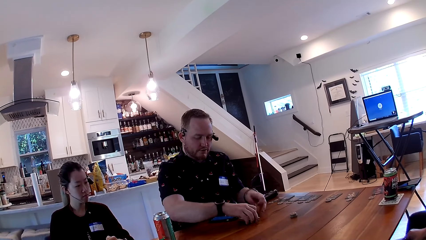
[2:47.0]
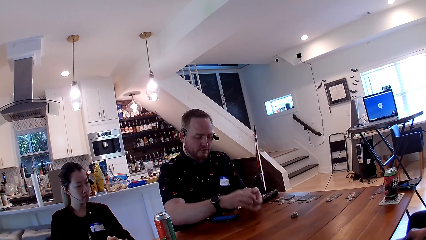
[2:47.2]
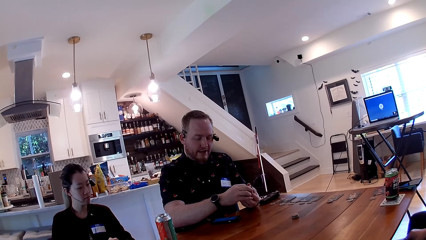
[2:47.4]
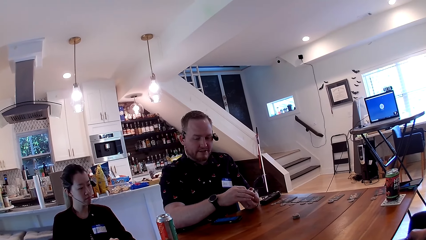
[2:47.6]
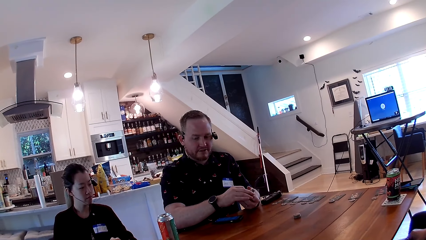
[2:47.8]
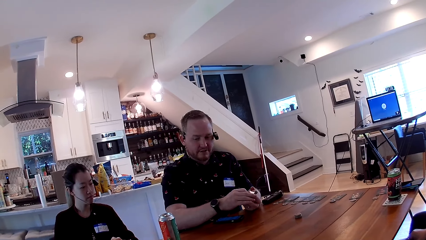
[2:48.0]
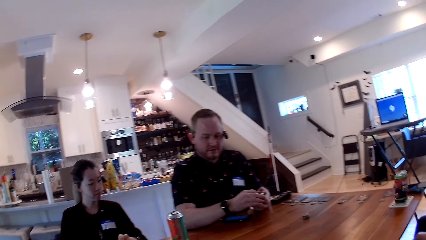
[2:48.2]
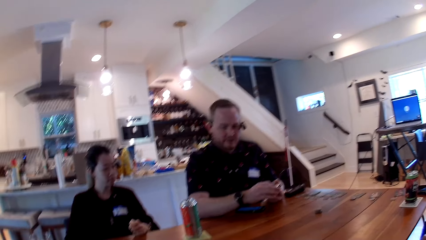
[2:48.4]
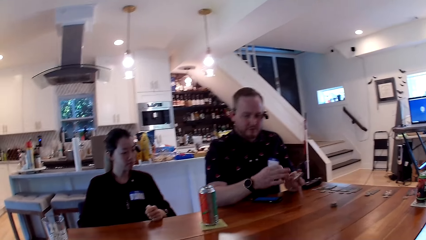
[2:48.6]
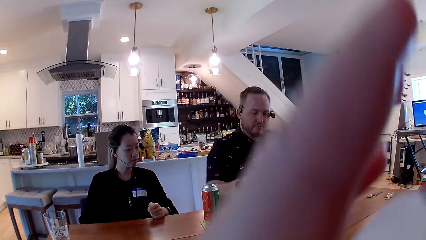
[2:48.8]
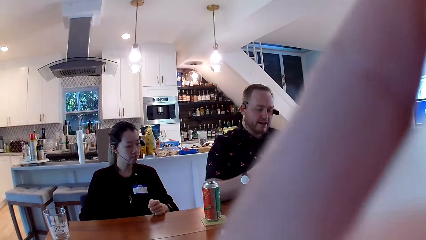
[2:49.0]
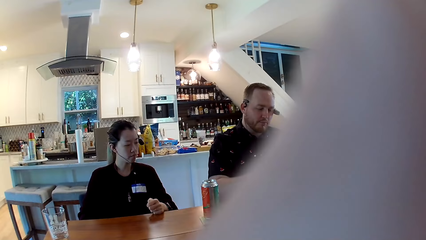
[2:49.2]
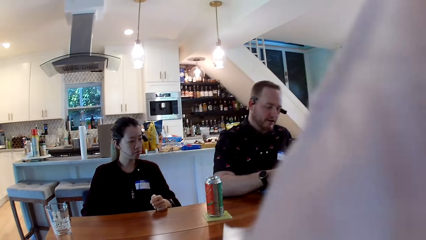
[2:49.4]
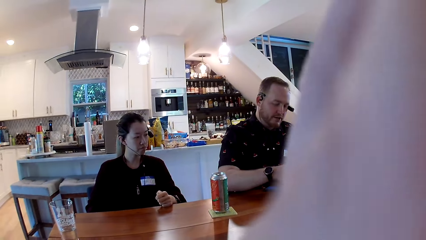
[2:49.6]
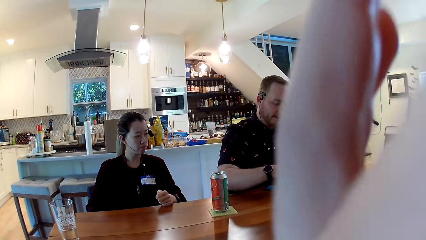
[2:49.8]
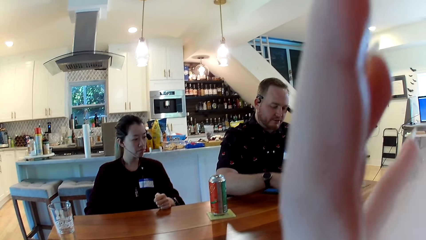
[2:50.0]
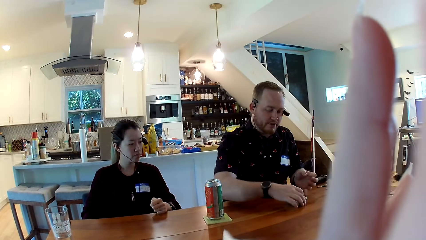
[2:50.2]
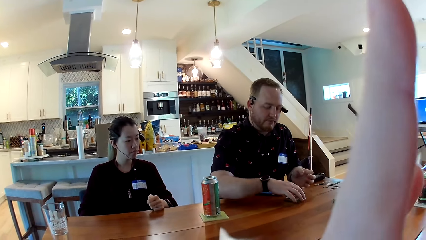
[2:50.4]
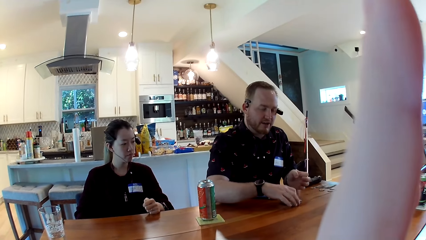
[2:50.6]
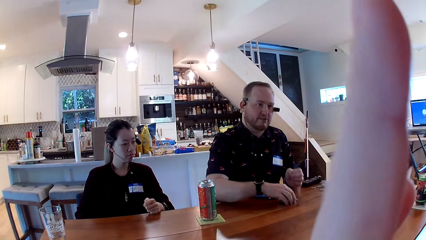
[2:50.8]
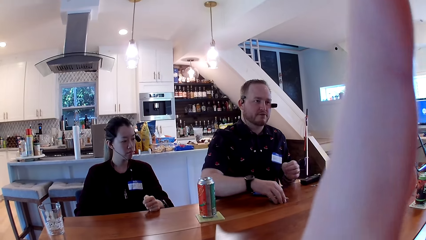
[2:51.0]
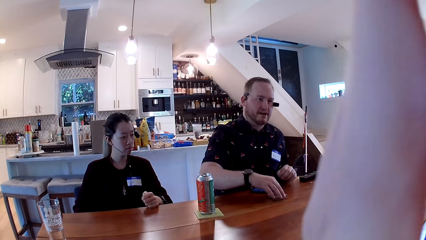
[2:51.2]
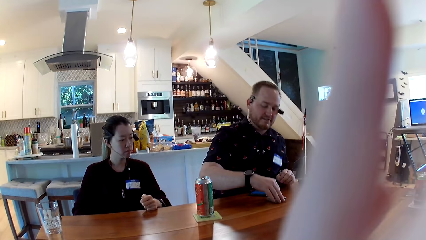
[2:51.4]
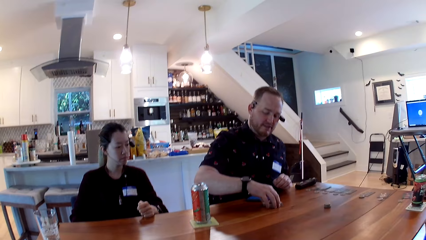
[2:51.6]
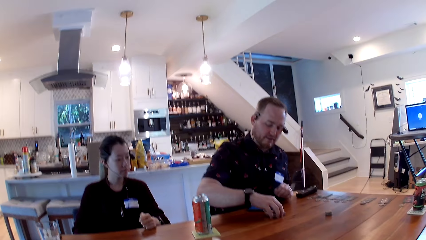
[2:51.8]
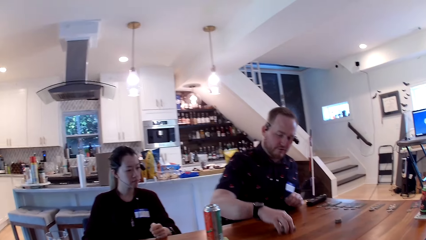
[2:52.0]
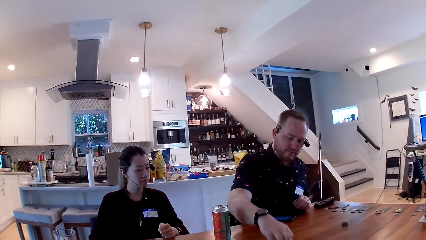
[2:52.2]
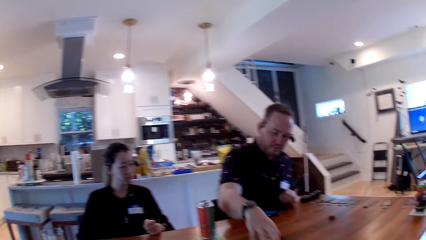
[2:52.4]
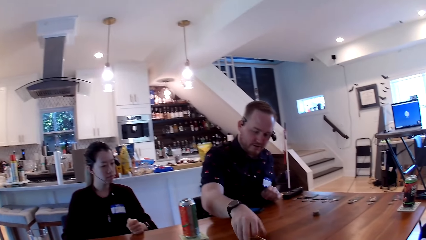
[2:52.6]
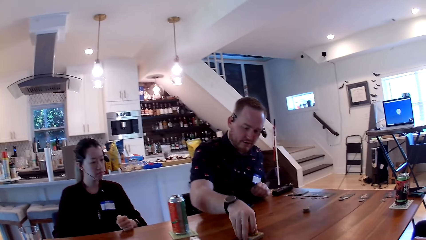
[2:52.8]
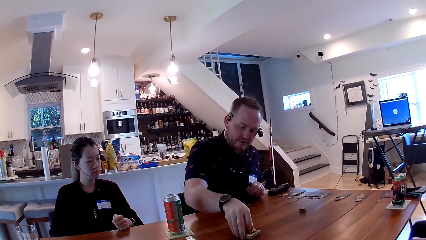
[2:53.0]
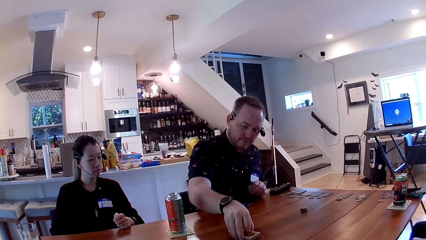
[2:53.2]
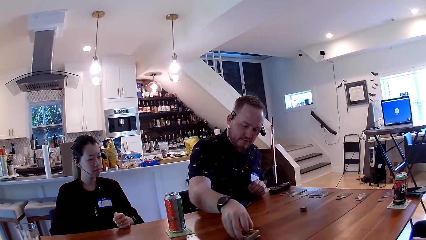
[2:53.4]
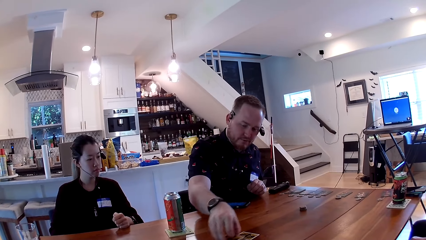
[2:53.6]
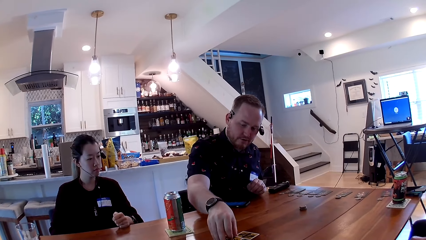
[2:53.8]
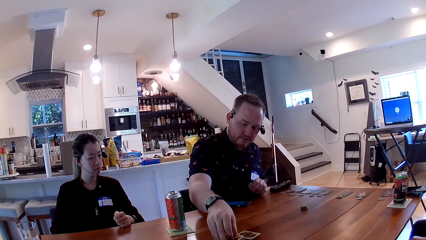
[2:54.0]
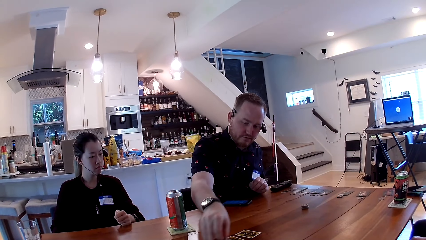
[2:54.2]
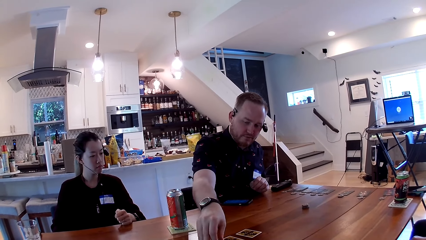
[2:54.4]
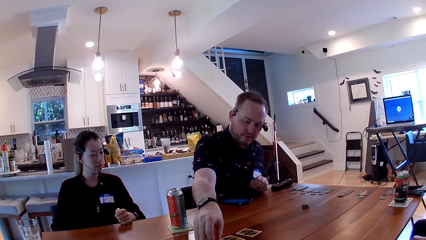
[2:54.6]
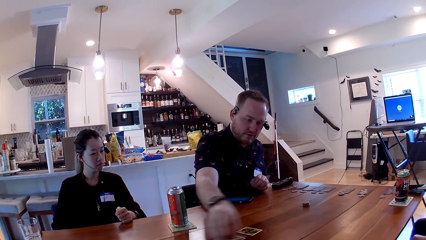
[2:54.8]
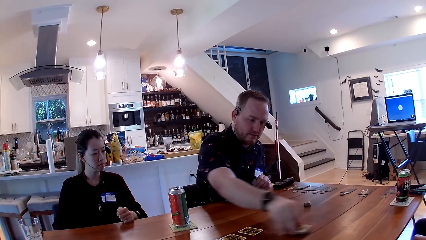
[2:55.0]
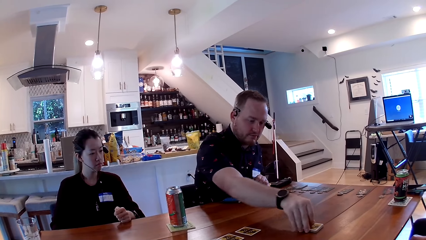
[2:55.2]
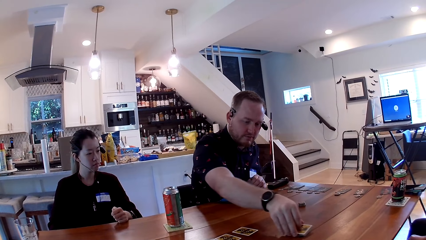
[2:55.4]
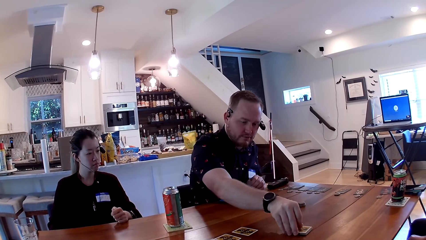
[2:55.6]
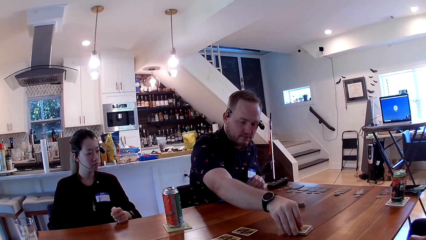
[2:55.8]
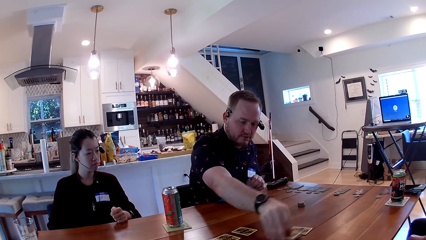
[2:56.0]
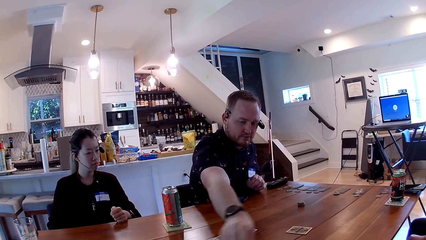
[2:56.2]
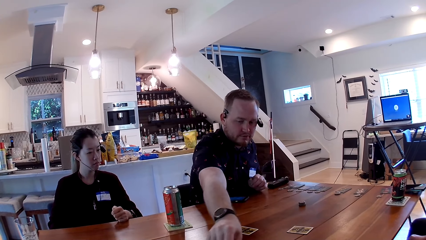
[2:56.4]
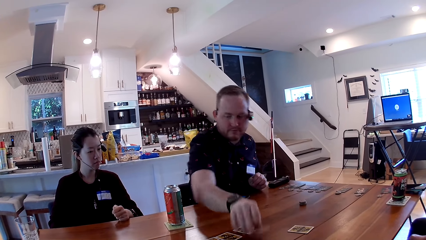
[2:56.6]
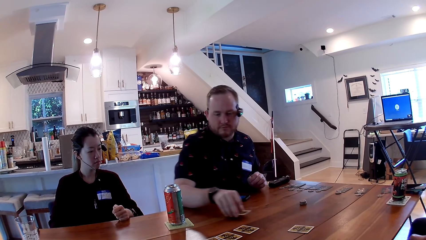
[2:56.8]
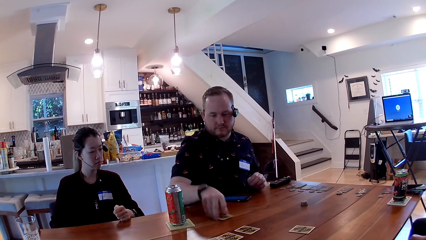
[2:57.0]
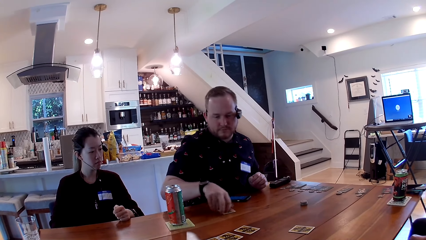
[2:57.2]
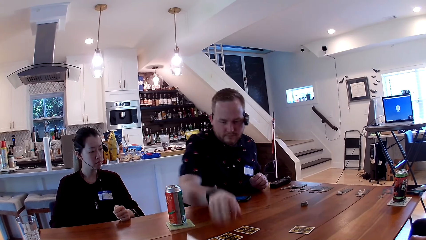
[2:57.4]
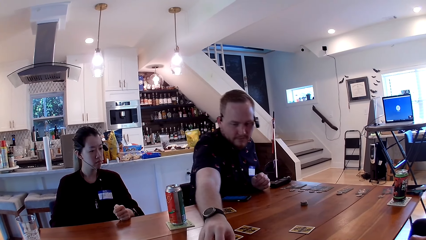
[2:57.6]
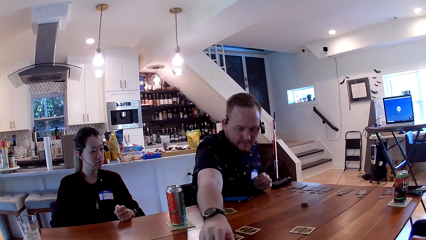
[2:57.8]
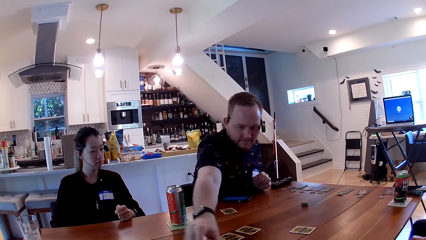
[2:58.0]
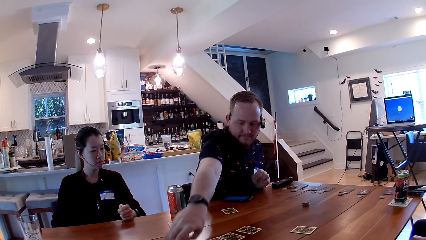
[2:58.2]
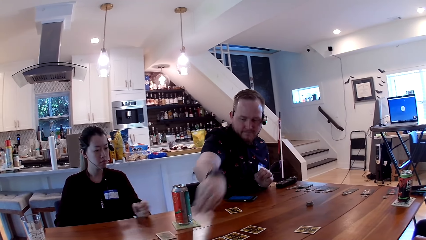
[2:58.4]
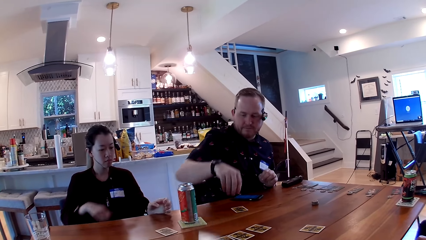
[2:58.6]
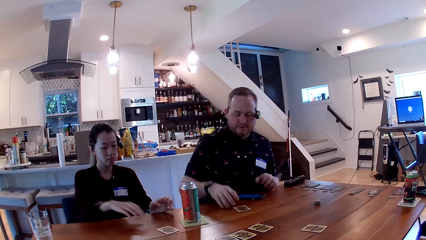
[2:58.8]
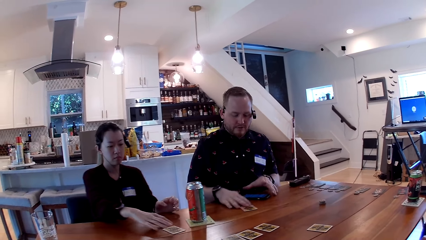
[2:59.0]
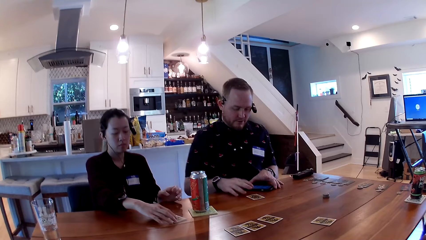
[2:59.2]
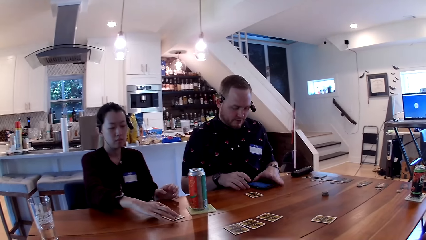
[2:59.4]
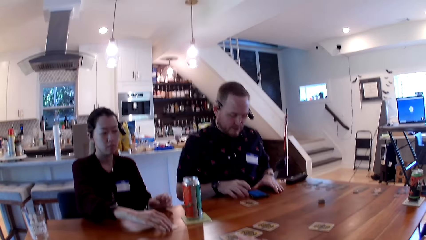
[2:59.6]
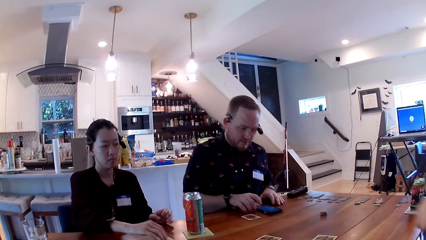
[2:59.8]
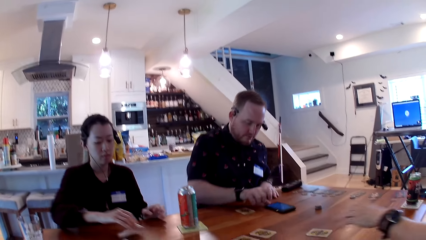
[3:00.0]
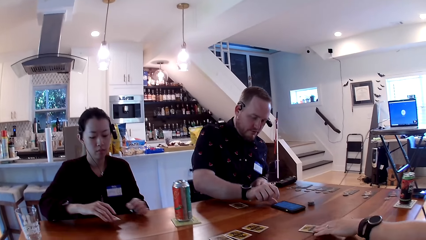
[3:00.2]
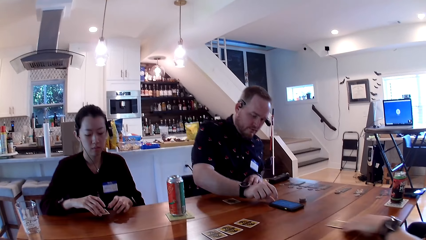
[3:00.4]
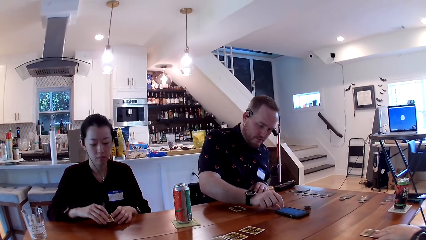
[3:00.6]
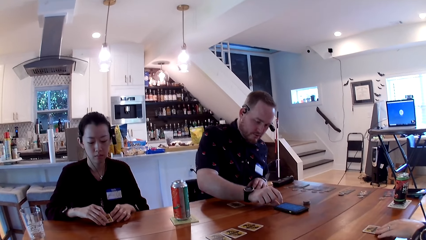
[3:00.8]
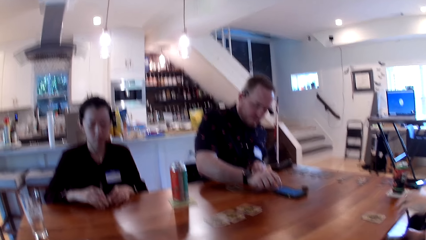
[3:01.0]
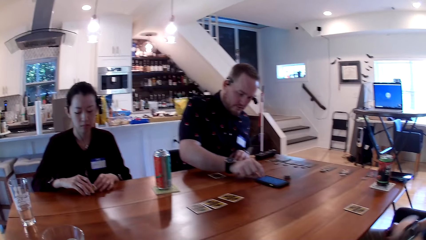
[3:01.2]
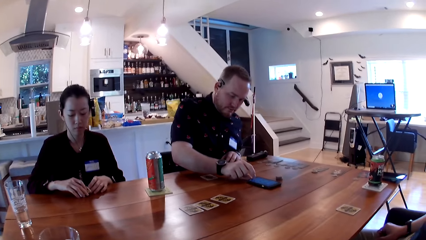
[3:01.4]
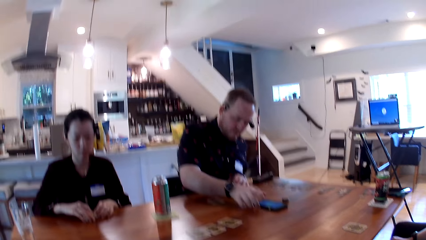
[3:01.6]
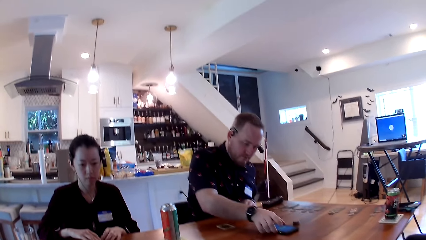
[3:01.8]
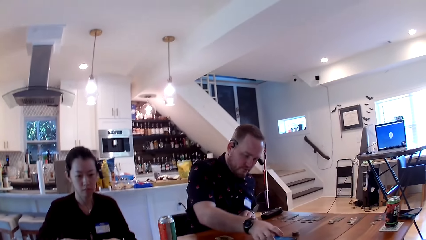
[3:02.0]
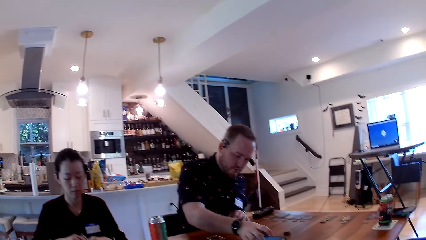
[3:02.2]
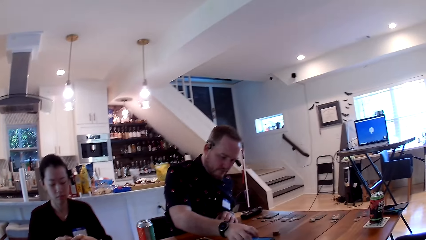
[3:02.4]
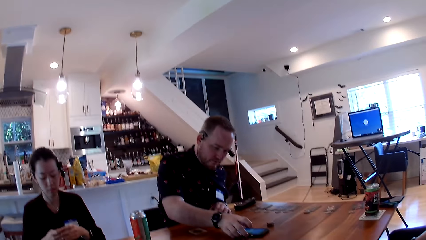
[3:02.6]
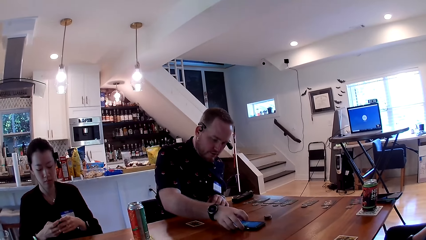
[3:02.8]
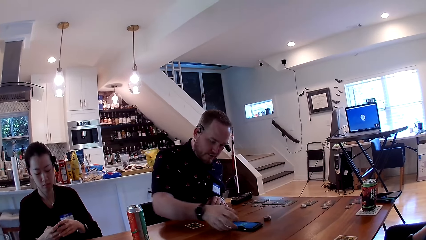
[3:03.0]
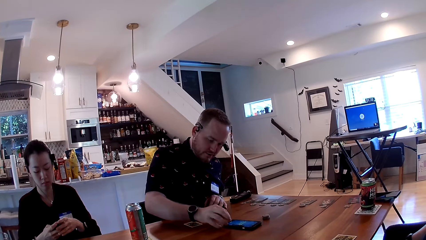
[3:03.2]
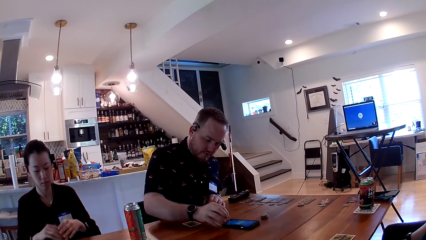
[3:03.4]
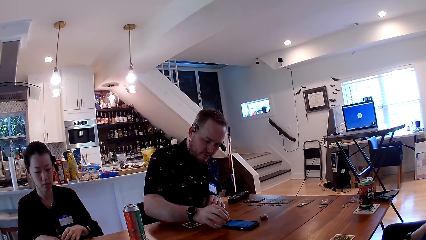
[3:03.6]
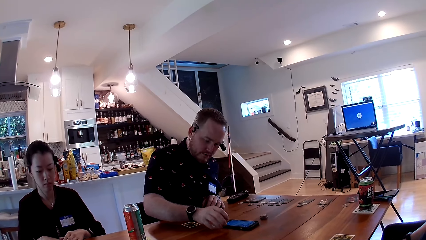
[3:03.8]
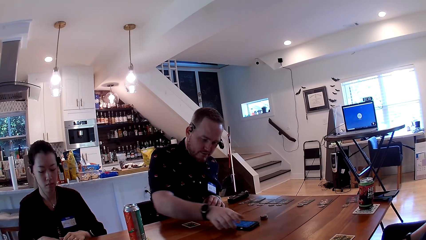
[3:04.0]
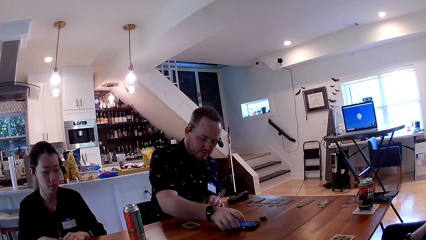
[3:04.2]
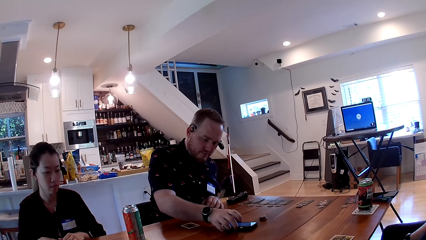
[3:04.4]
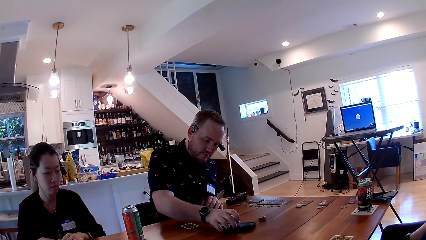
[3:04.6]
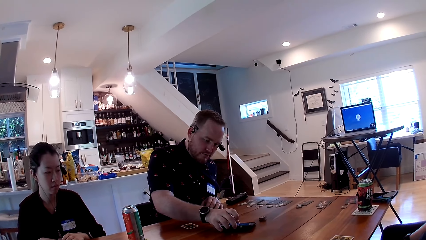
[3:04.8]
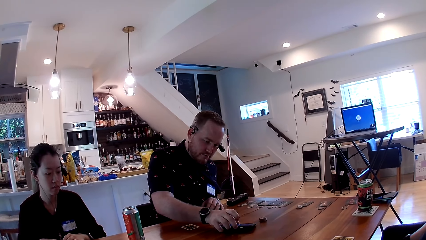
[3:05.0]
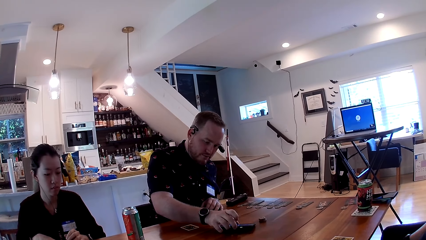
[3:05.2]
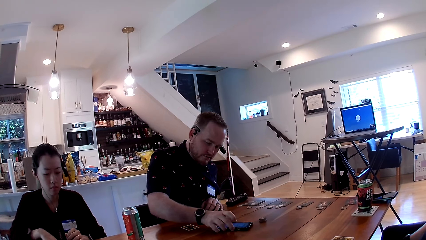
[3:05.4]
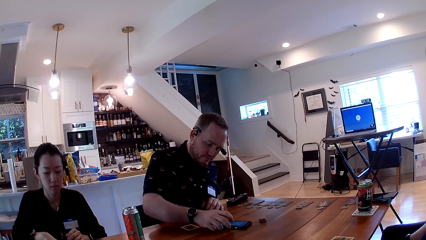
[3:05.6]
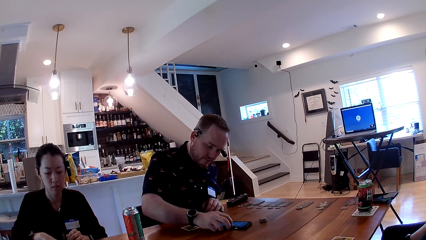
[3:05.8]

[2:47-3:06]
A man places the cards on the table with his right hand. The man moves the cards on the table with his right hand. The man shares the cards on the table with his right hand. The man moves the mobile phone on the table with his right hand. A woman picks up a card with her right hand. Another man moves a card with his left hand. The first man operates the mobile phone with his right hand. The woman looks at the card in her hands. The woman places the card on the table with her right hand.
